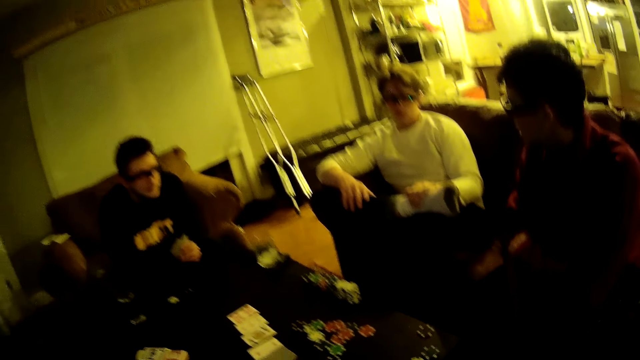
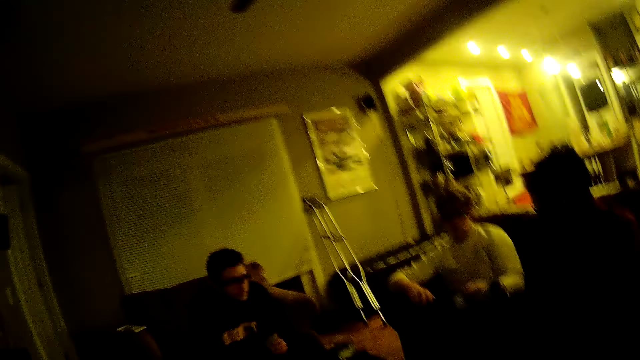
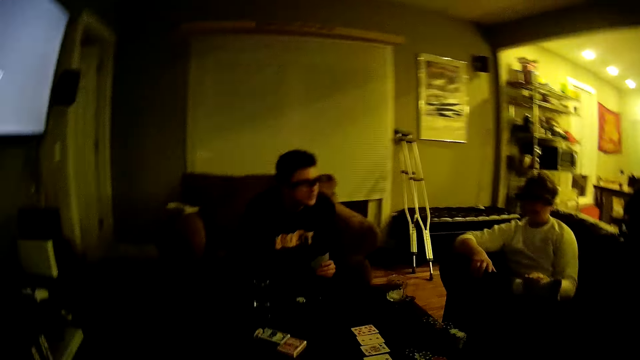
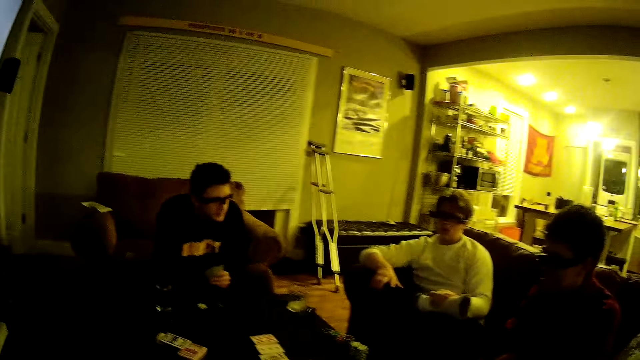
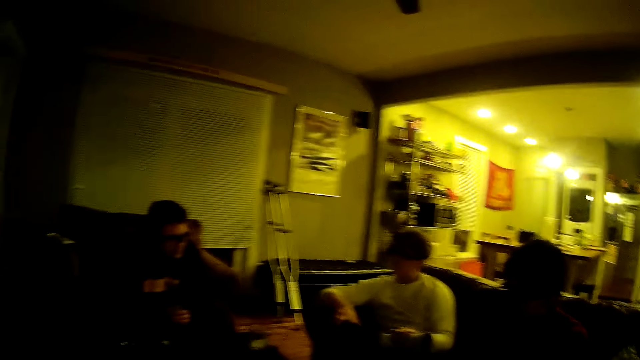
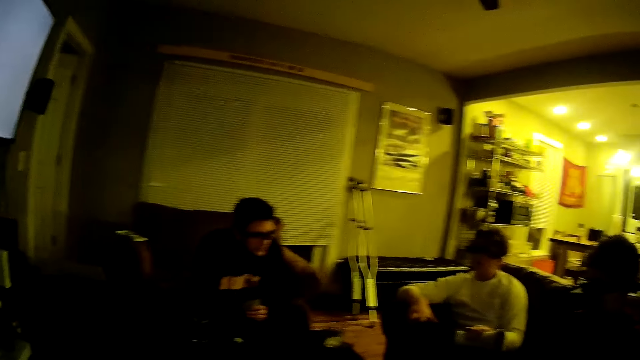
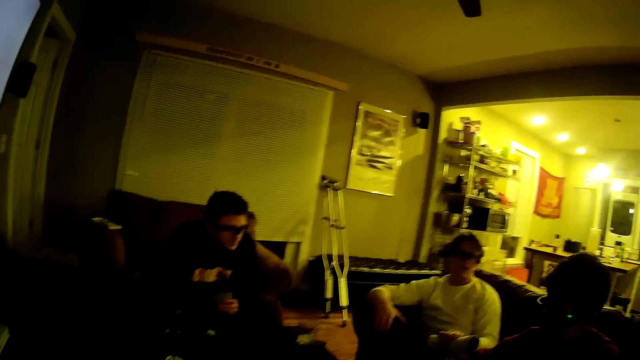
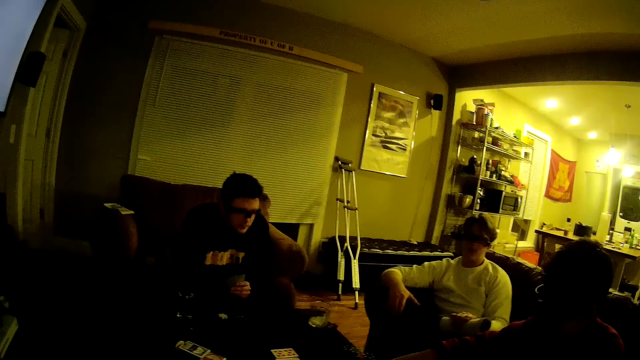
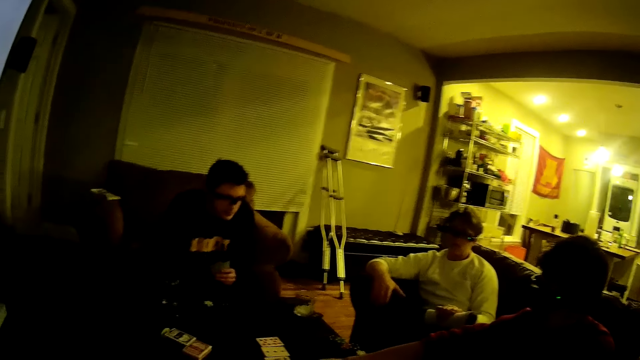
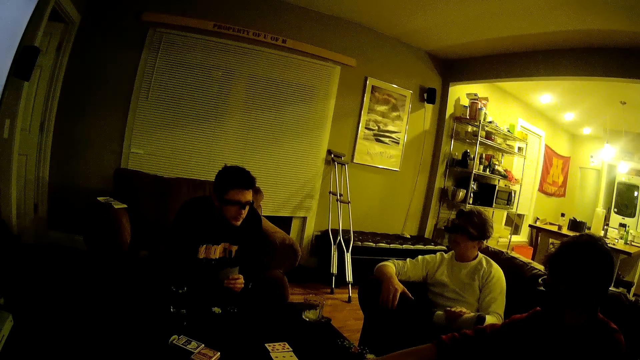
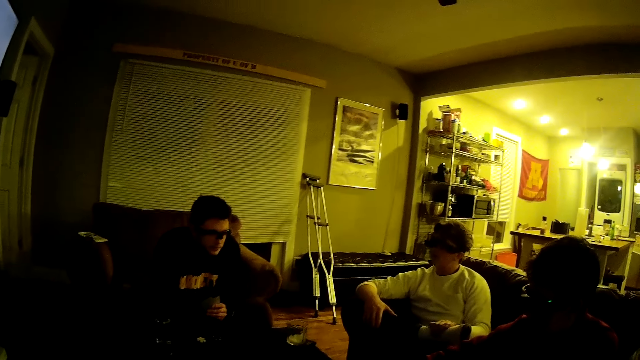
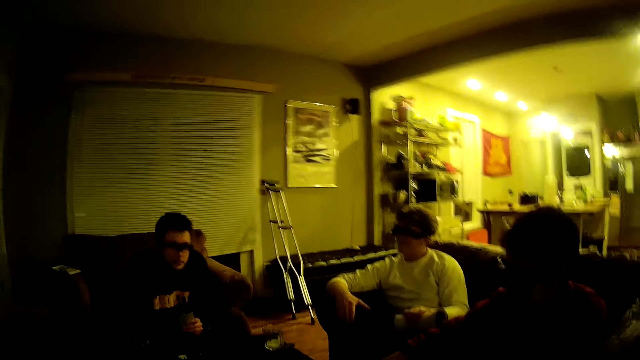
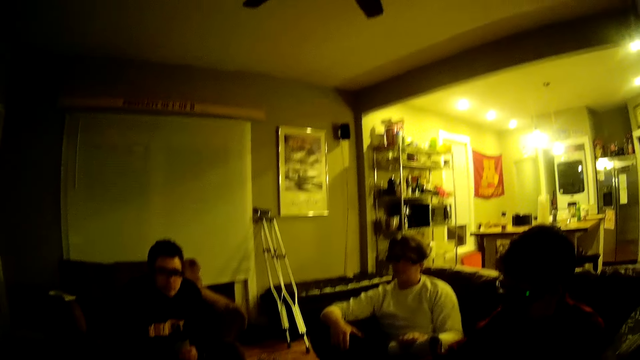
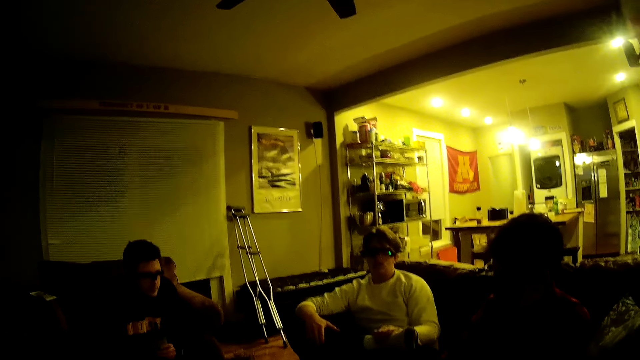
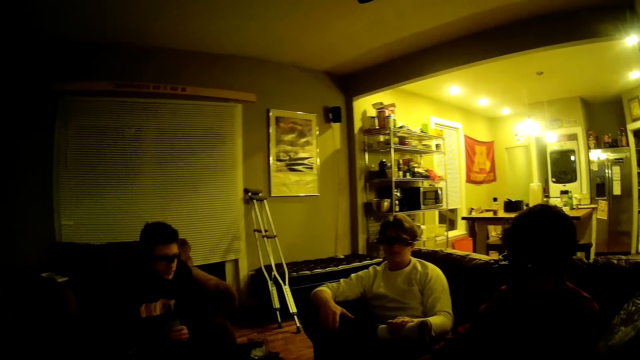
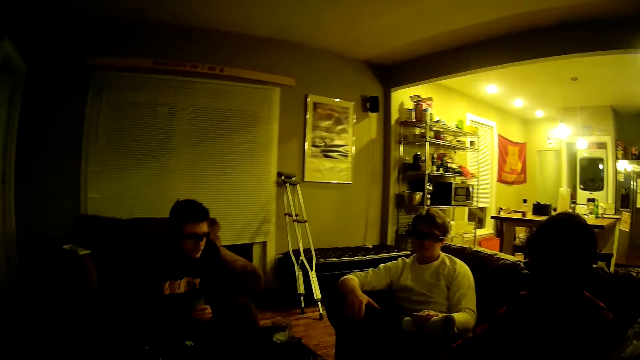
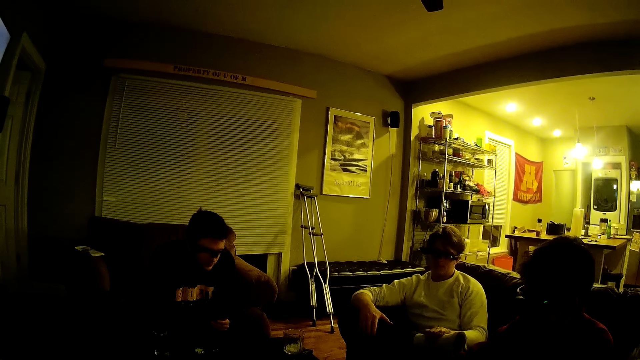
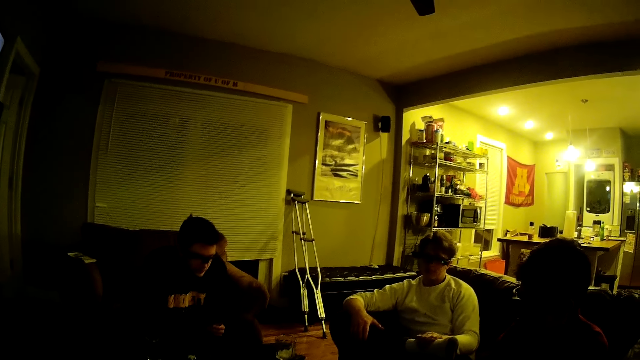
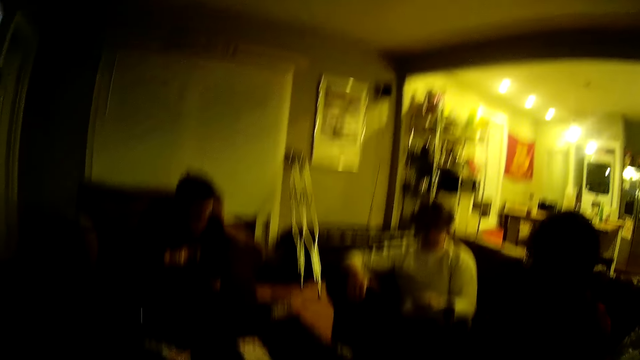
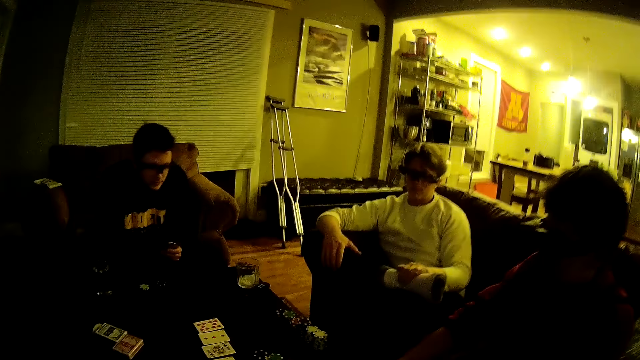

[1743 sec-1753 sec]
The camera wearer drops a poker chip in his left hand on the table. He looks around. A man converses with the camera wearer. The camera wearer converses with another man, the man and a third man.

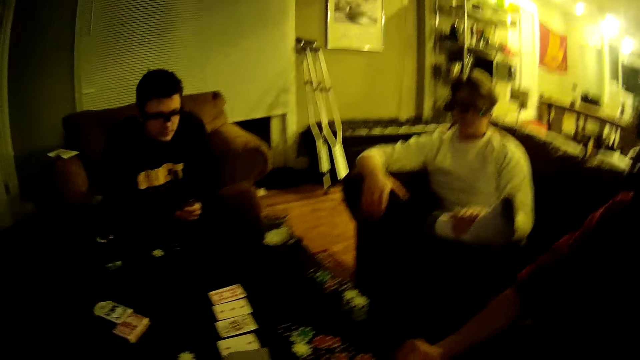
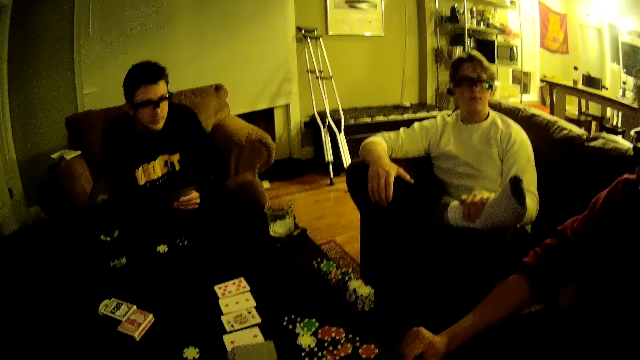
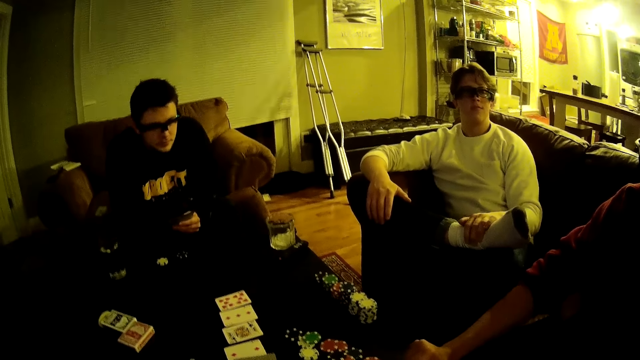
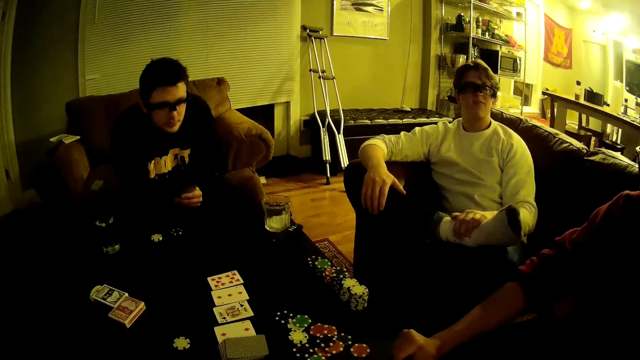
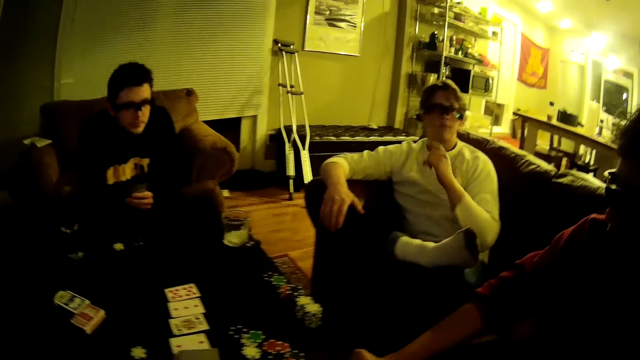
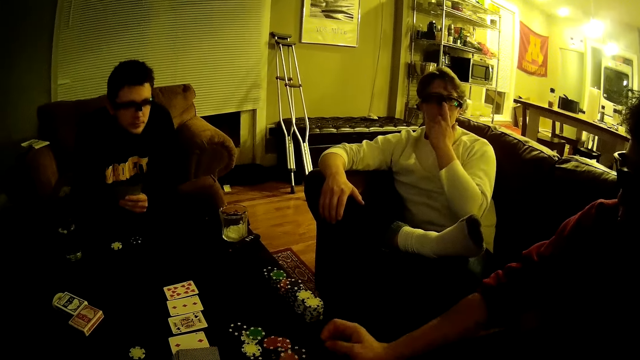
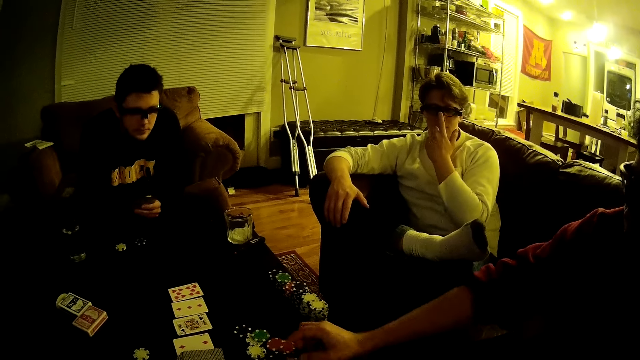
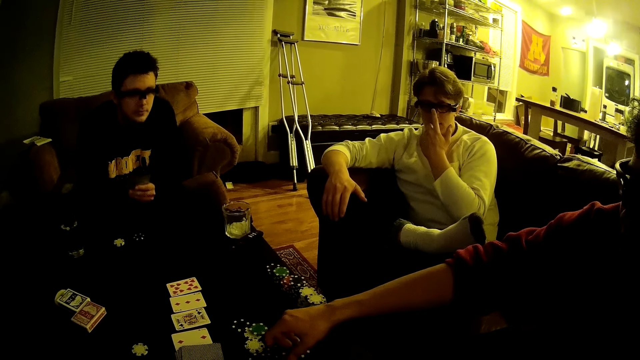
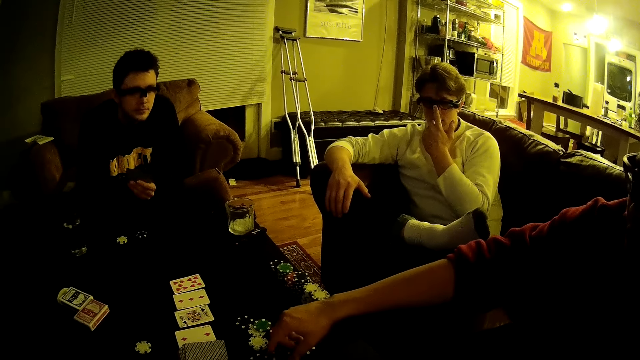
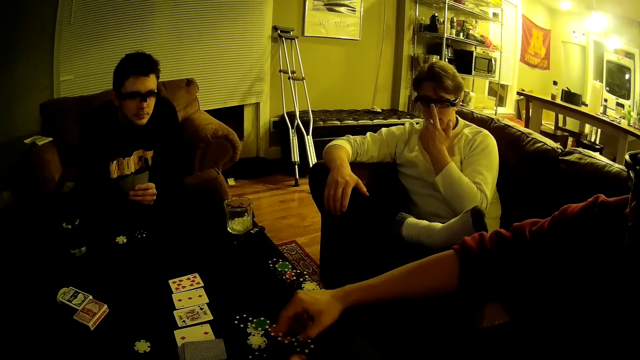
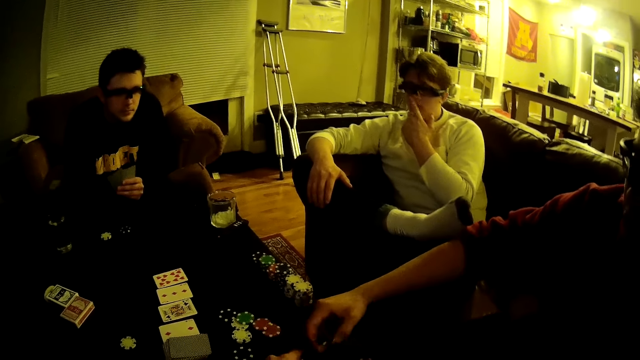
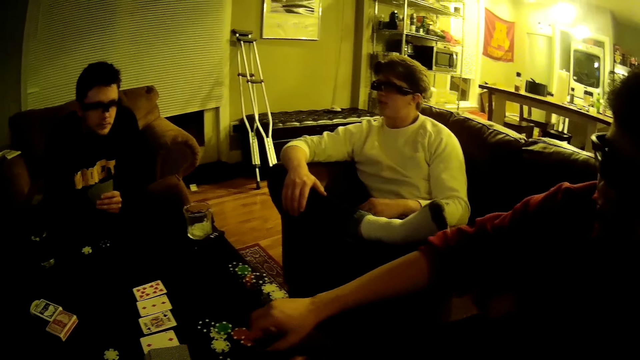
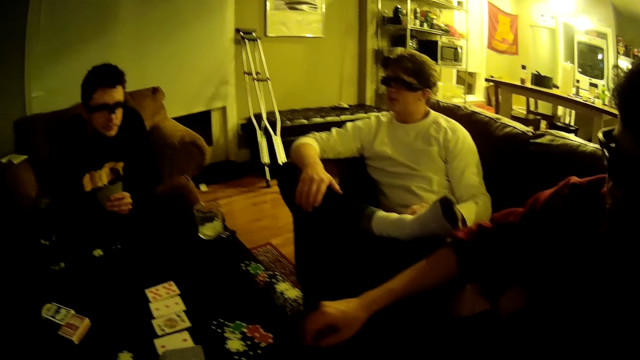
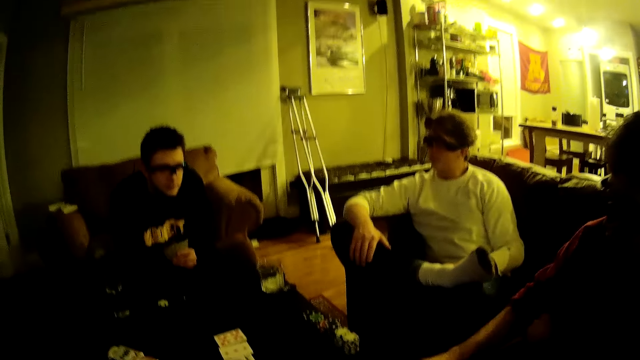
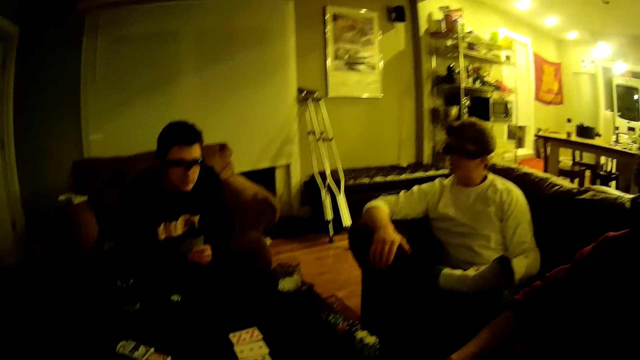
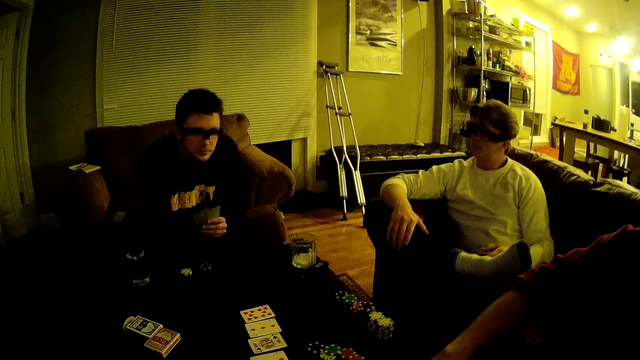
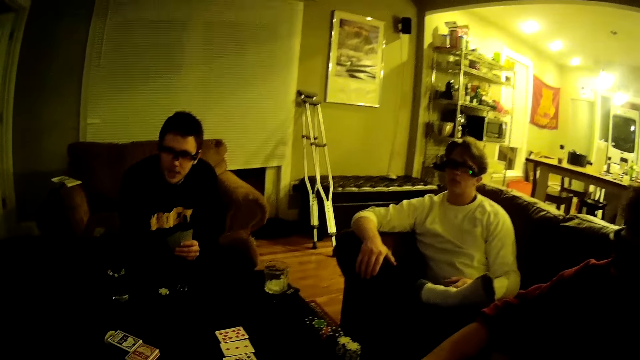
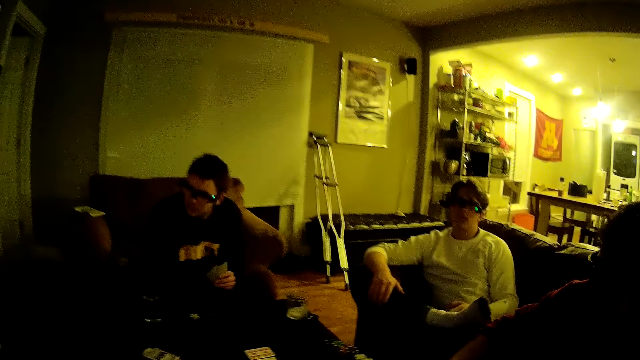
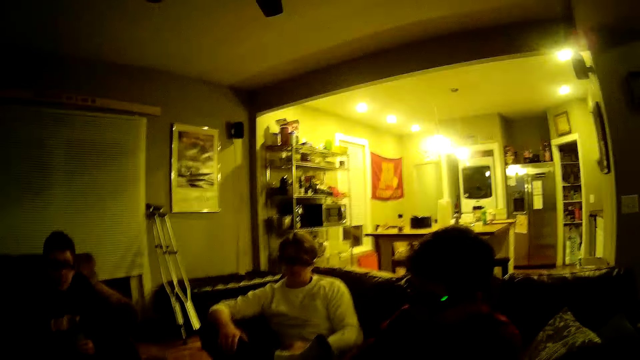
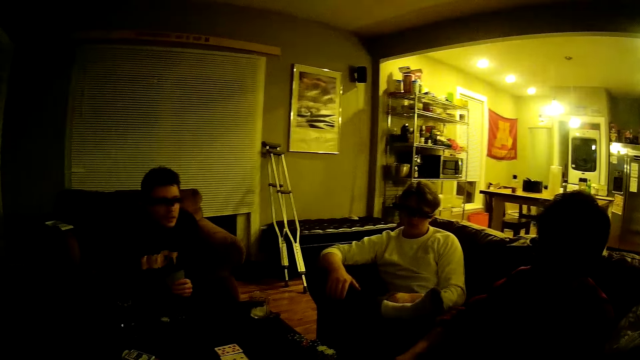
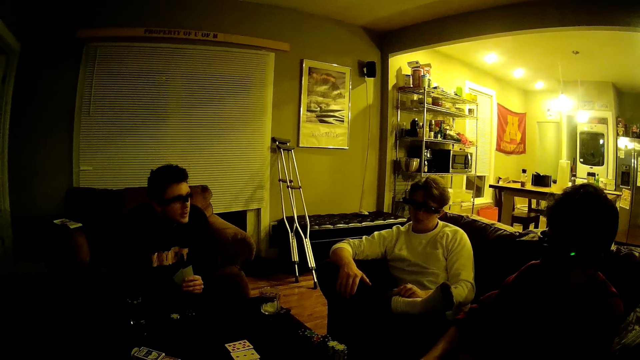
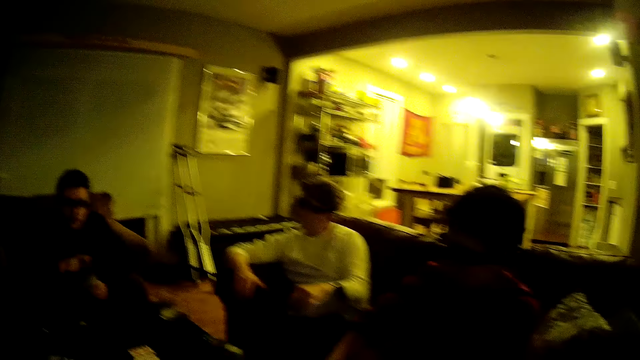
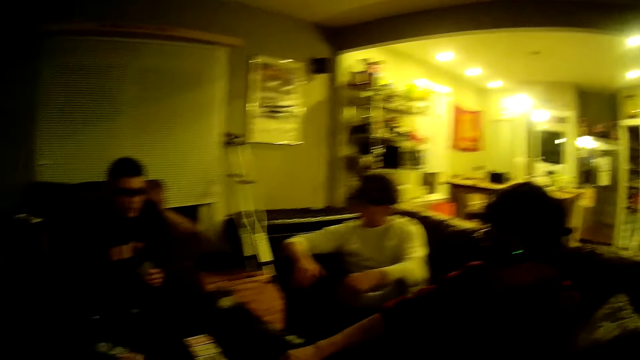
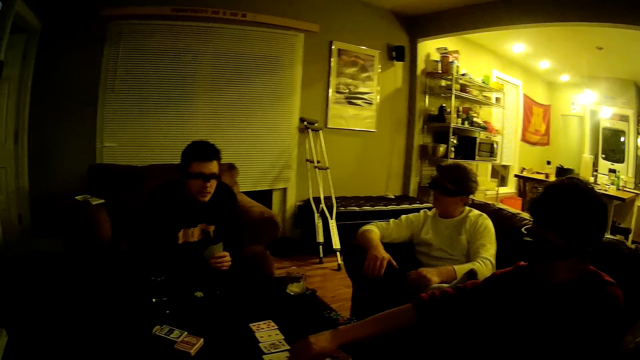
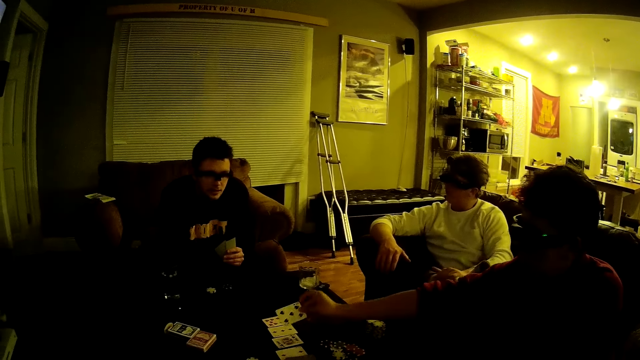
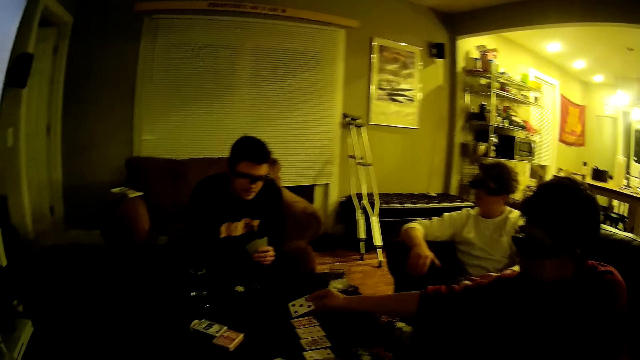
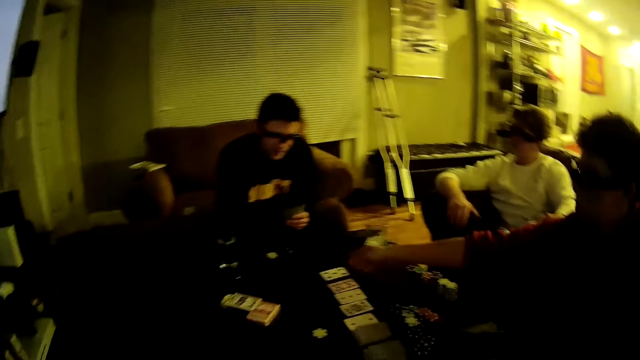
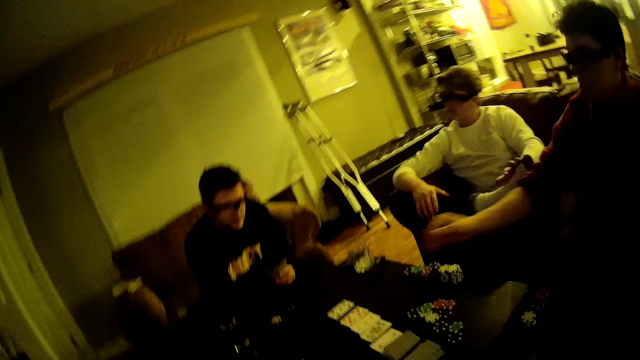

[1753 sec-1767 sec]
A man picks a poker chip from the table with his right hand. The camera wearer converses with the man. The man drops the poker chip in his right hand on the table. Another man interacts with a third man, the first man and the camera wearer. The camera wearer converses with the third man, the first man and the second man. The first man picks a card on the table with his right hand and drops the card on the table.
